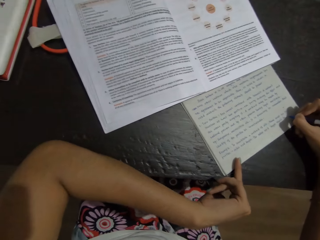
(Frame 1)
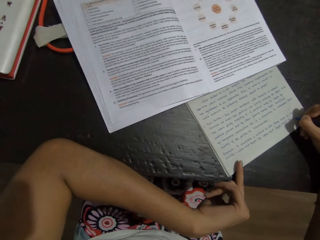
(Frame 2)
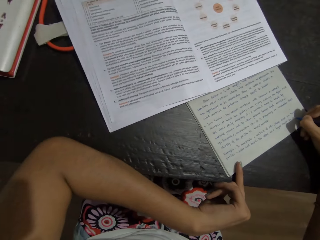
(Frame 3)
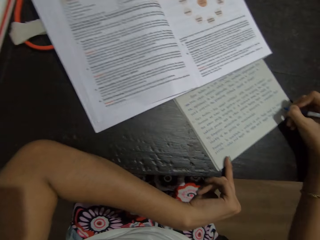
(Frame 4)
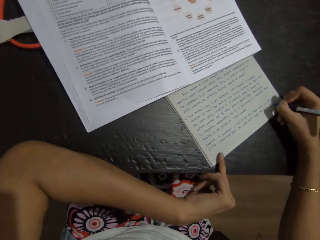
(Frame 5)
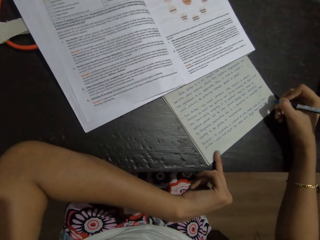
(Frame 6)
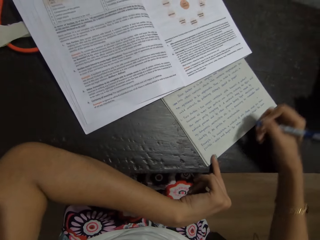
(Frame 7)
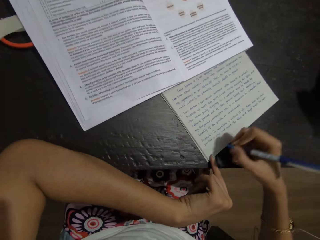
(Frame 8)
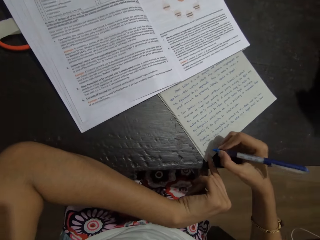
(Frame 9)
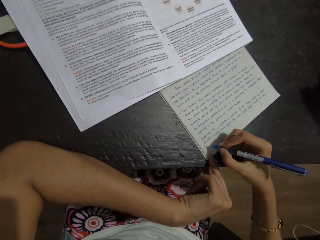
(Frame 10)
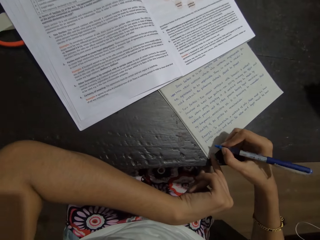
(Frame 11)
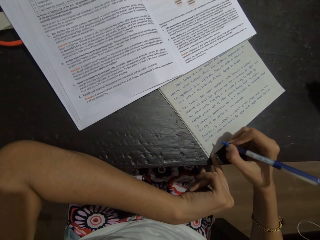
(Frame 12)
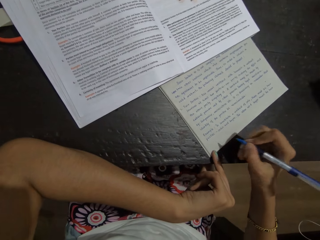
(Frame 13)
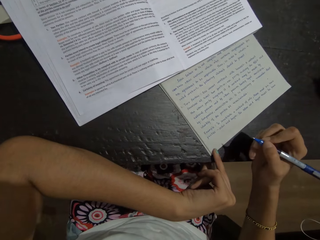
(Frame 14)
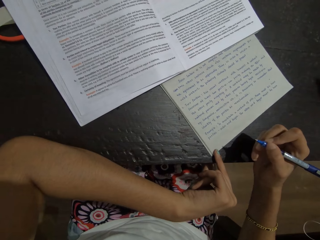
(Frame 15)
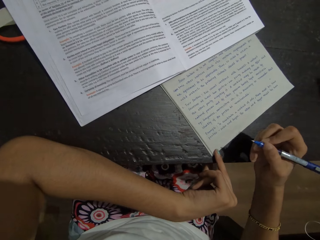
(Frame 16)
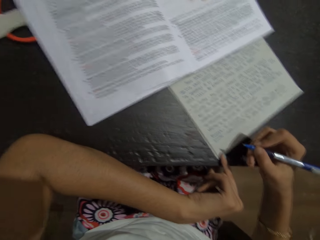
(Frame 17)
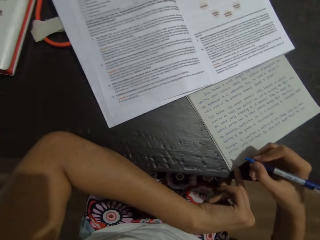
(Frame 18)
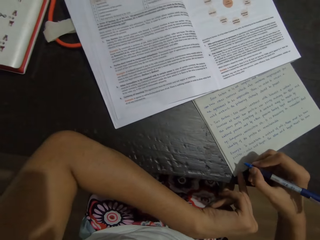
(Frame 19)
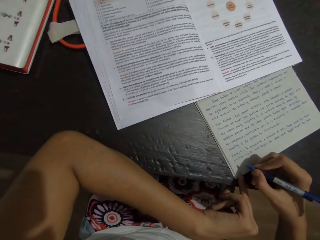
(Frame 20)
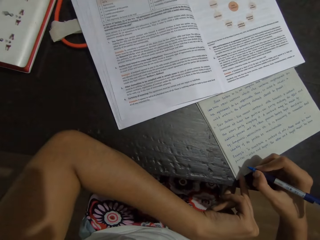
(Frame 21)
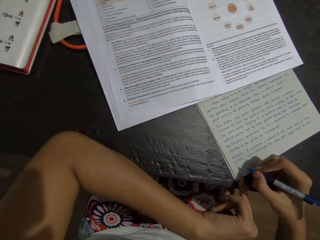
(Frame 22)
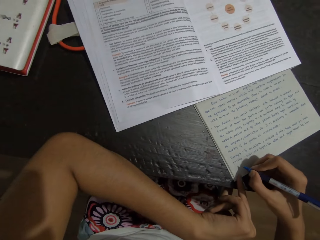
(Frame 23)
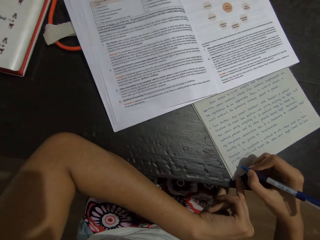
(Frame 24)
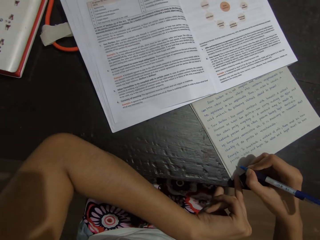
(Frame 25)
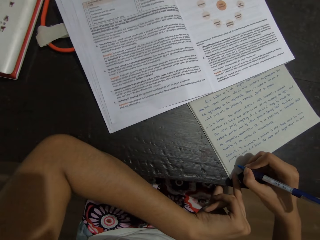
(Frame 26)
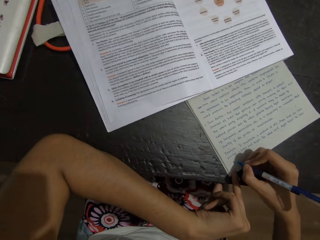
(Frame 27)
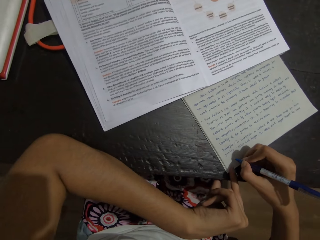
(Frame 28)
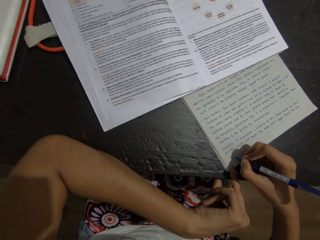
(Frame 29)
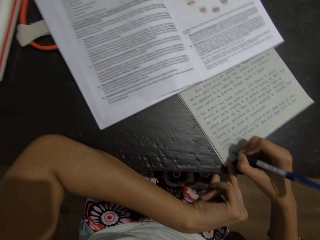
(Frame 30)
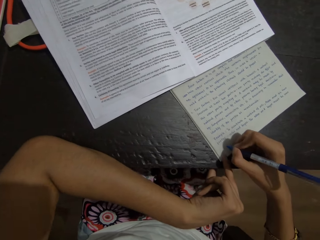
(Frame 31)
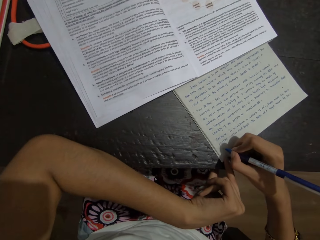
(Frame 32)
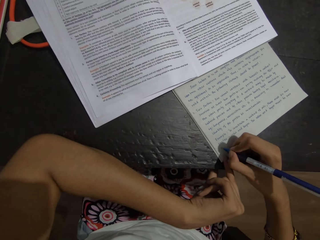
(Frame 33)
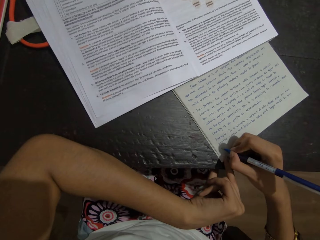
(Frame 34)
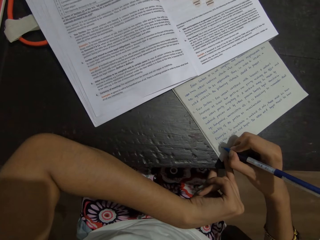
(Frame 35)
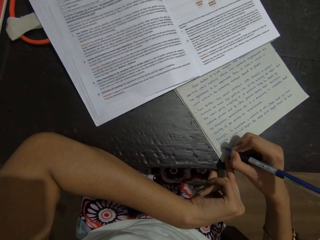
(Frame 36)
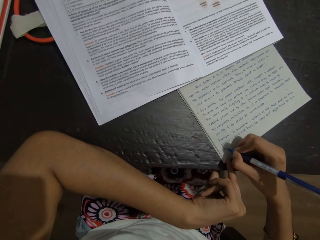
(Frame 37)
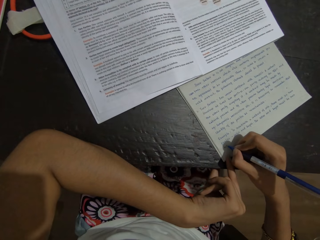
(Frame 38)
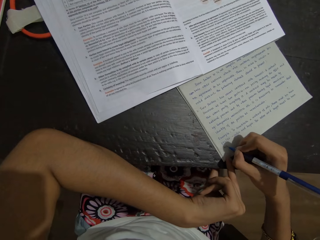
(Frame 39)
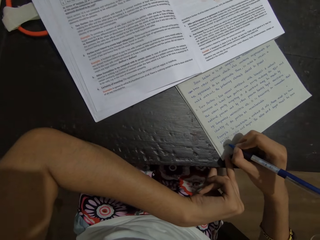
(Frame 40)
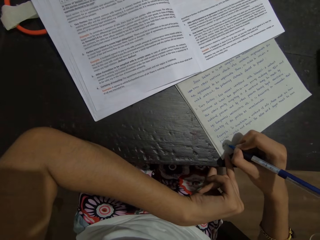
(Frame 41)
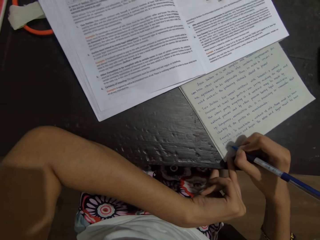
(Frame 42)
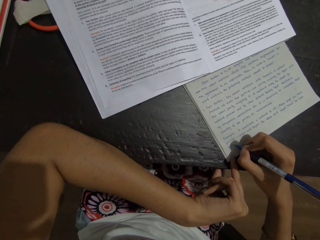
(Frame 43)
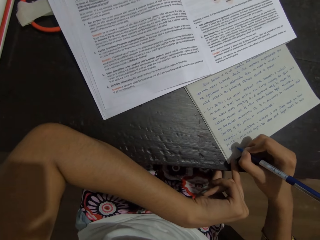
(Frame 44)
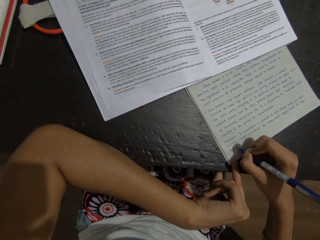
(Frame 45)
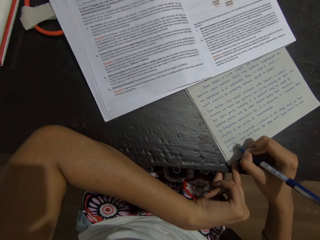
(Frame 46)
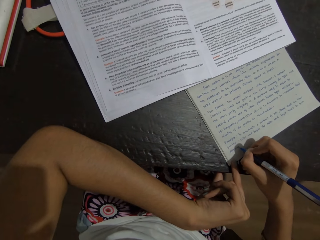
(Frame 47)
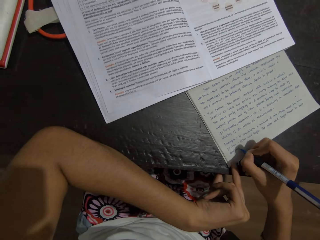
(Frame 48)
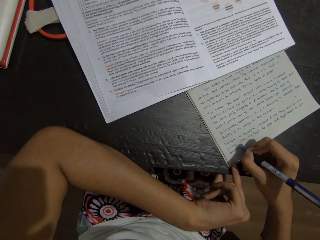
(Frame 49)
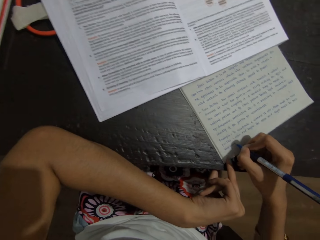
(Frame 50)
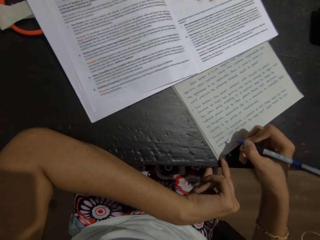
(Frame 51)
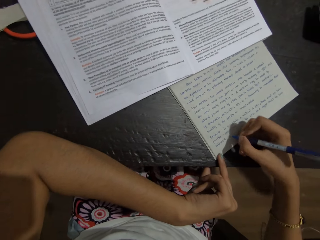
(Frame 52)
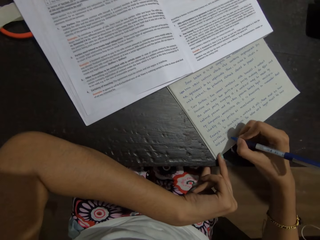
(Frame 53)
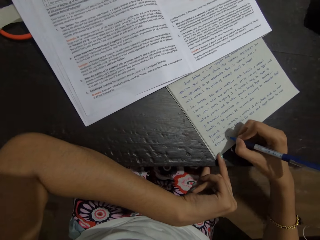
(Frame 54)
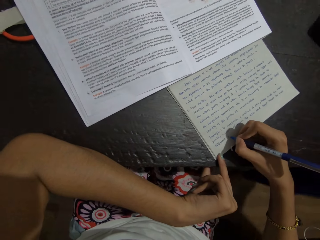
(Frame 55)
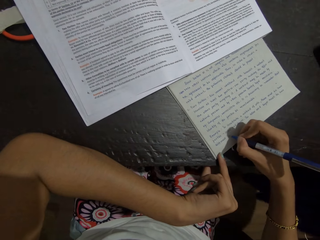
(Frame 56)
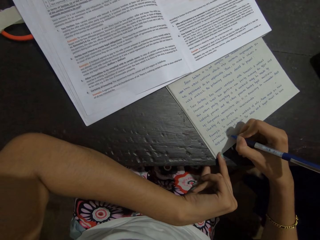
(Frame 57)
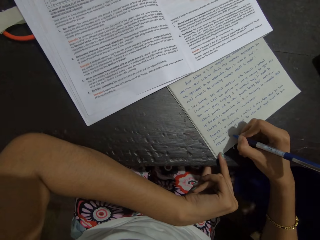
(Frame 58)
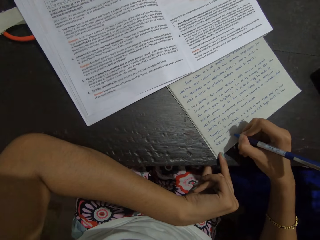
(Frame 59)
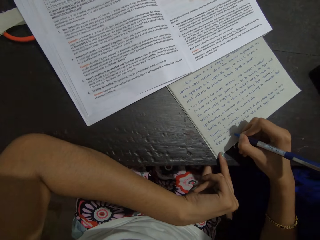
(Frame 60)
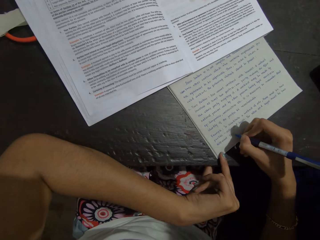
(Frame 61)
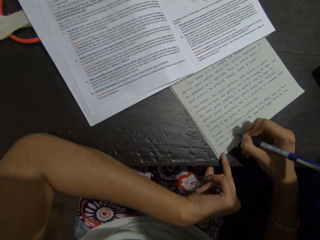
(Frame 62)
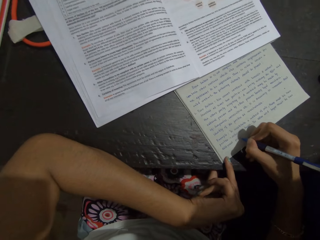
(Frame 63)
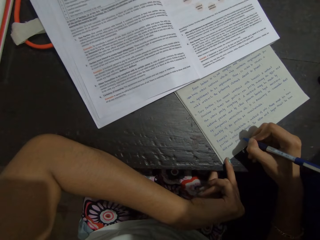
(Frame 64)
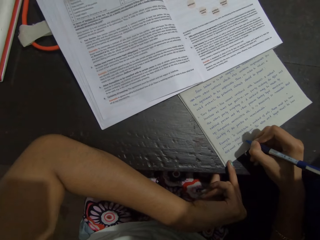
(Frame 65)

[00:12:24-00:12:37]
The camera wearer looks at the book. They write on the book using a pen in the right hand. They write on the book. They look at the book.

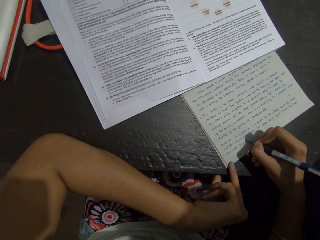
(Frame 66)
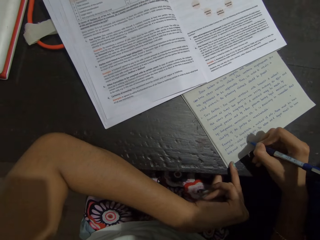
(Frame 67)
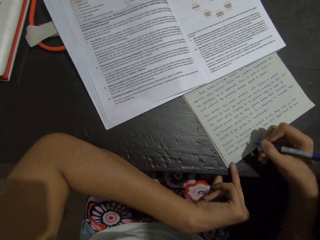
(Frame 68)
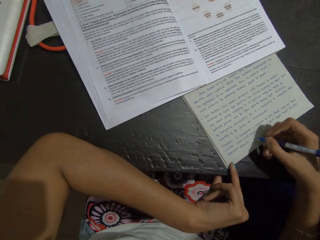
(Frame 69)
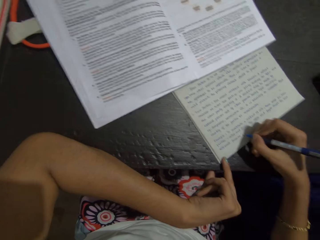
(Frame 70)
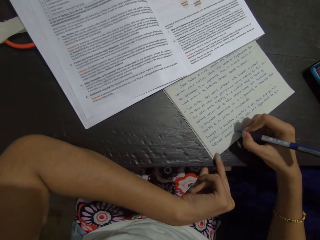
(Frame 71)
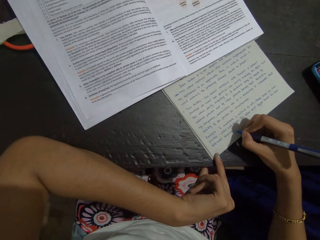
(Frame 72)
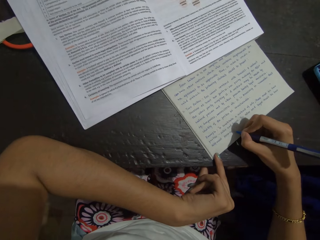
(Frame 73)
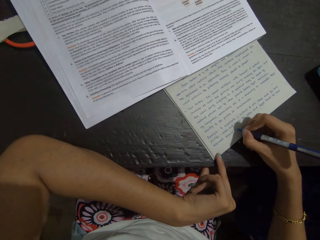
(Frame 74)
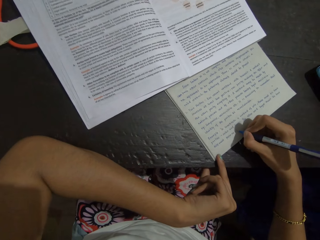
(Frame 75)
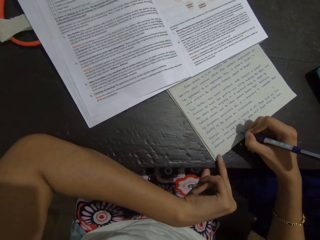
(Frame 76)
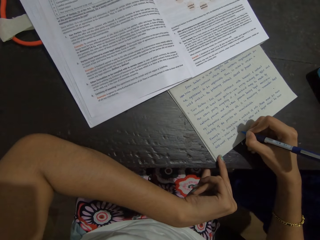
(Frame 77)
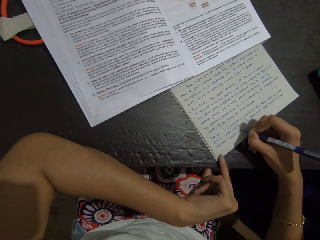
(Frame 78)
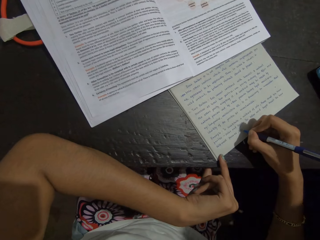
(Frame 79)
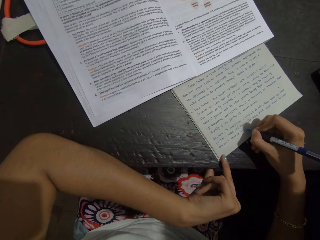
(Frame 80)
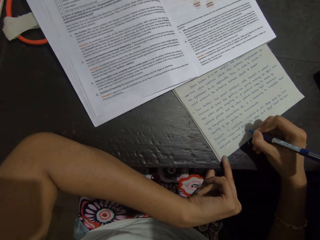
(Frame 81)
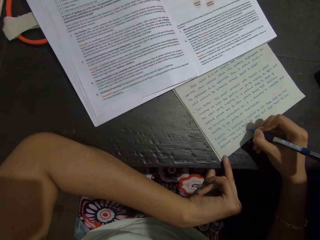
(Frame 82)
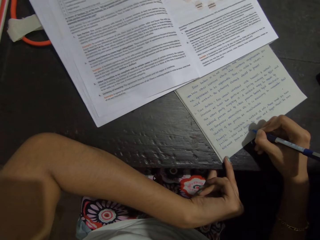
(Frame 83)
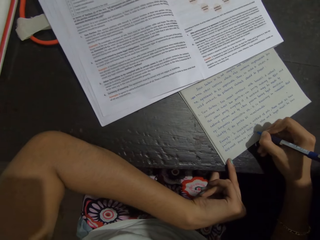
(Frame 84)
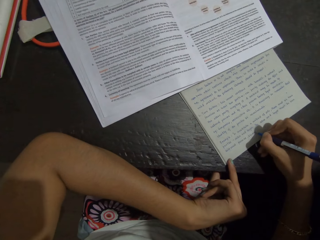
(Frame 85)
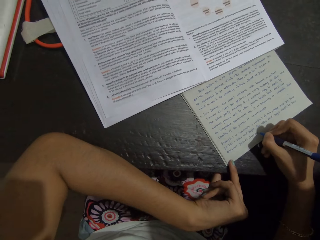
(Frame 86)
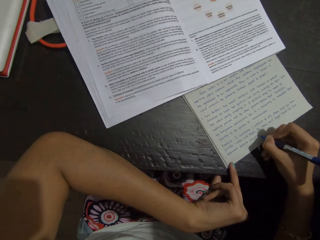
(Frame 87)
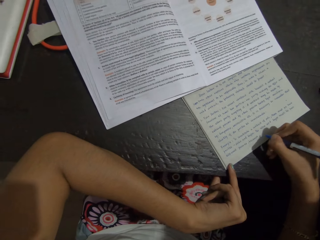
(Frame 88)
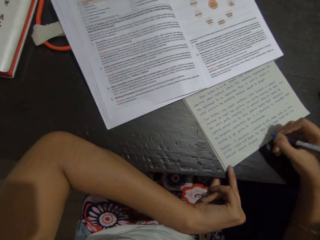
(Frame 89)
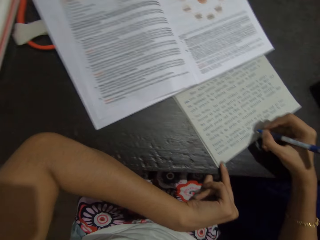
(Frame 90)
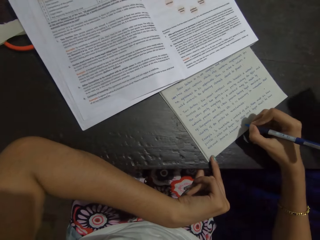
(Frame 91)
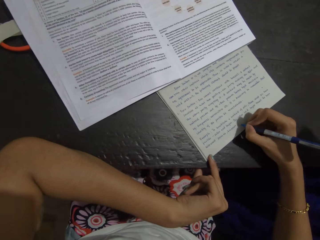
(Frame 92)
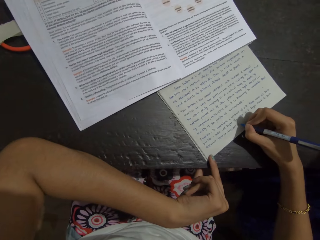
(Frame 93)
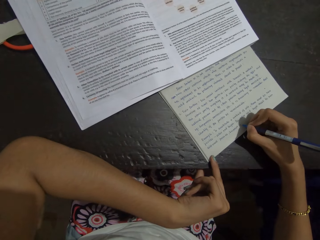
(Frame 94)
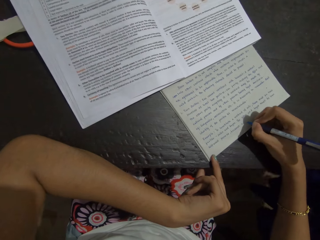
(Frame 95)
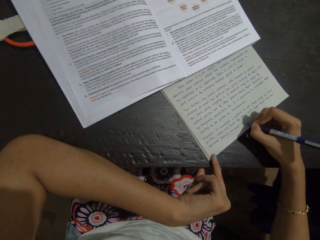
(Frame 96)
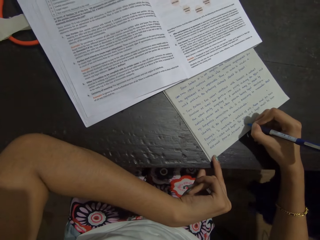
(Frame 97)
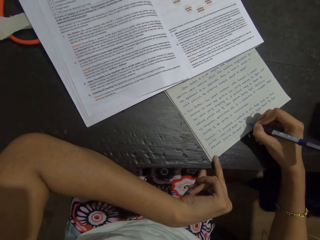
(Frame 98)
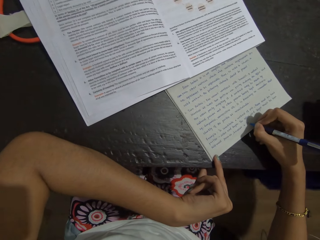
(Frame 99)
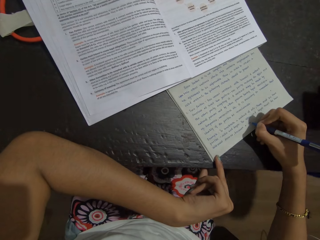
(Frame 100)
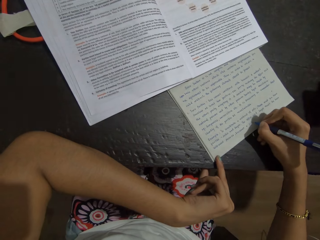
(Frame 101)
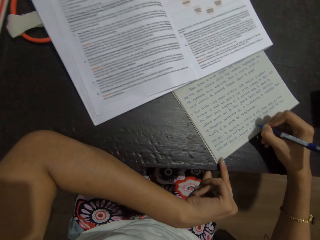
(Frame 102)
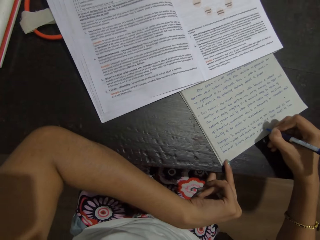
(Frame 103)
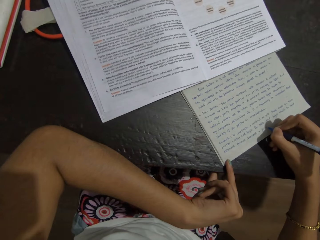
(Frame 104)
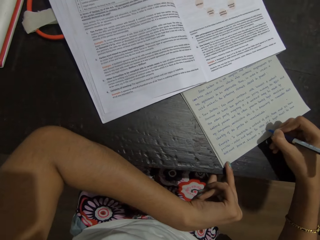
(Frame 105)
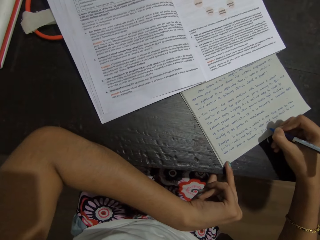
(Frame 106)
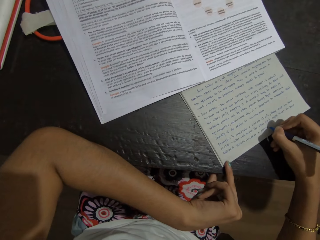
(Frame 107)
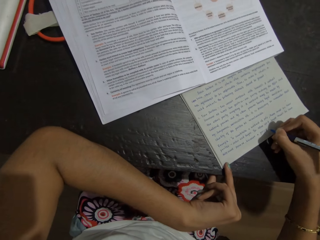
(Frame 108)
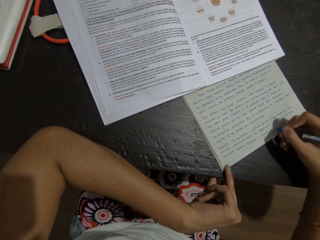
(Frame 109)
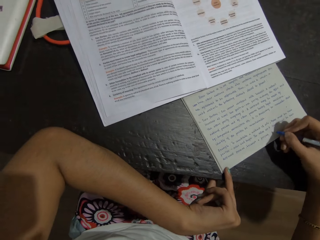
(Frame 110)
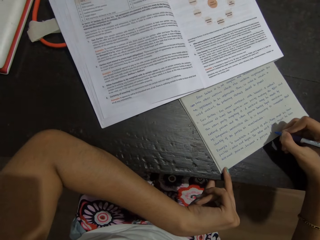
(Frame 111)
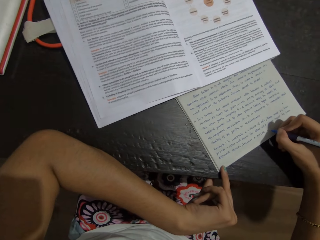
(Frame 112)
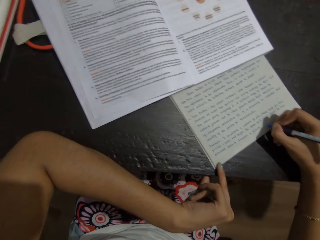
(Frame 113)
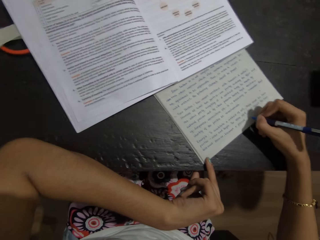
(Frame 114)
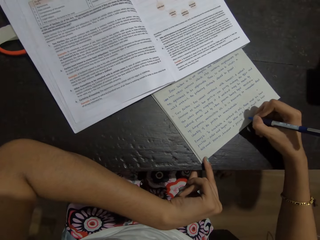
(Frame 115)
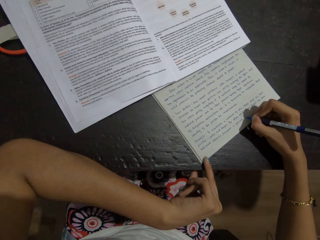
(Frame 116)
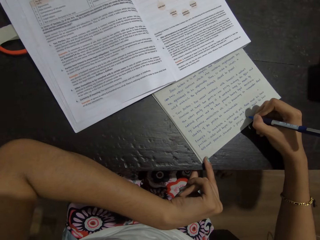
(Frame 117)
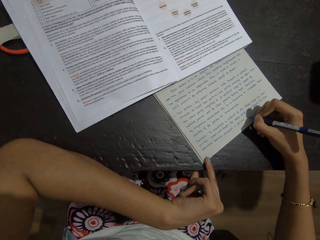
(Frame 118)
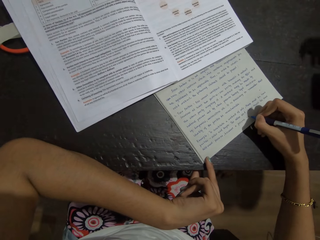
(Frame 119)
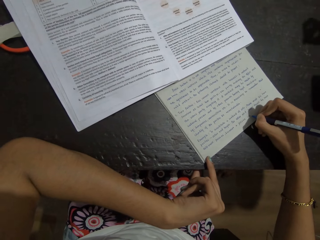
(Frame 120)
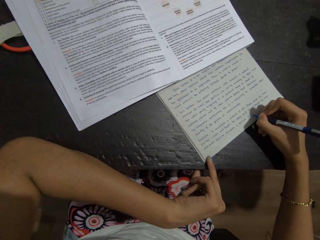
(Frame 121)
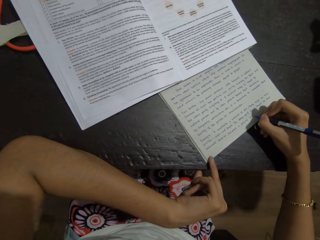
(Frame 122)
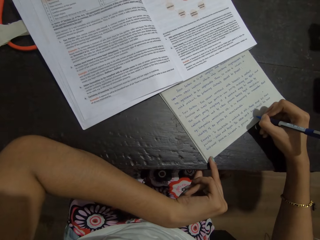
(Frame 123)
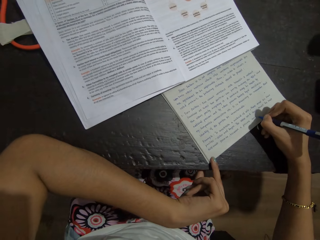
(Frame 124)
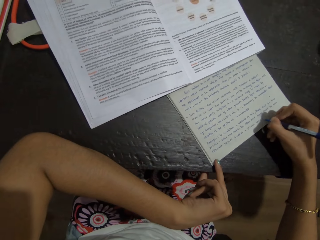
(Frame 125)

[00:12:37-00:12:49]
The camera wearer writes on the book using a pen in the right hand. They look at the book.
